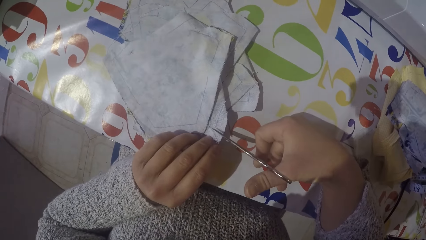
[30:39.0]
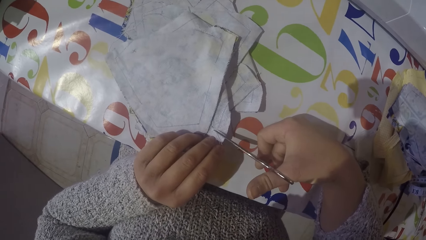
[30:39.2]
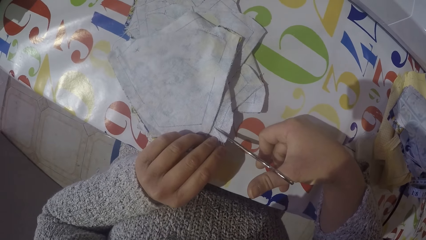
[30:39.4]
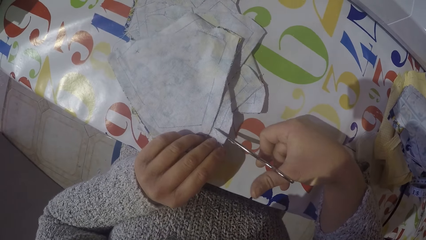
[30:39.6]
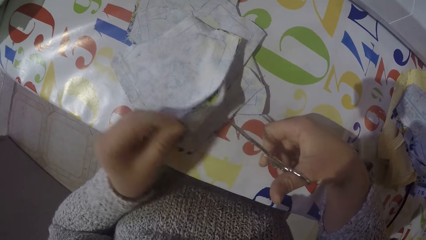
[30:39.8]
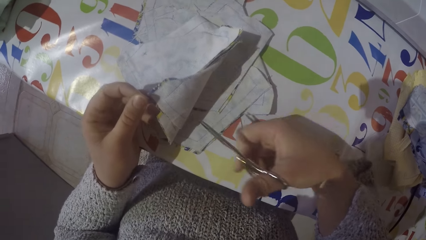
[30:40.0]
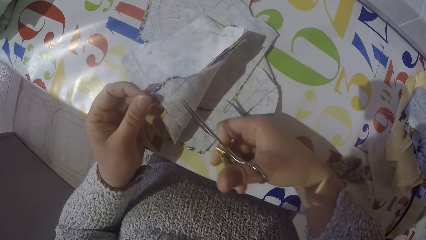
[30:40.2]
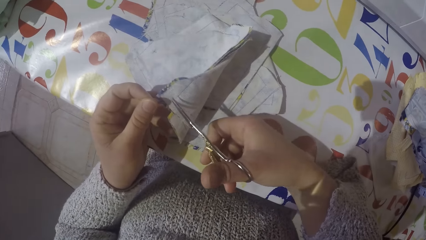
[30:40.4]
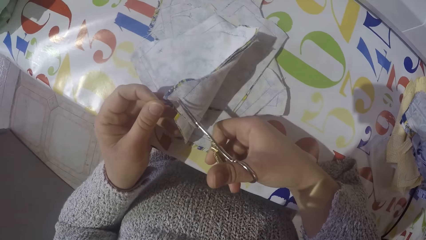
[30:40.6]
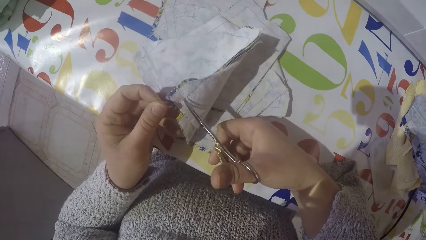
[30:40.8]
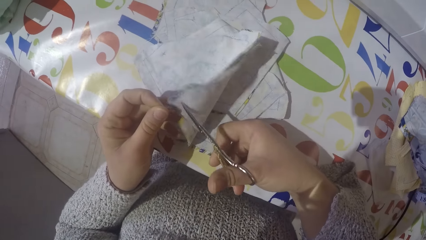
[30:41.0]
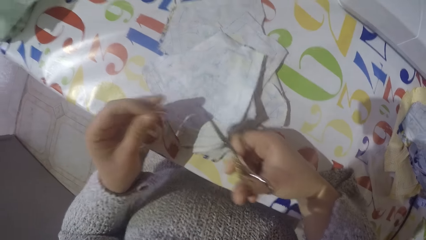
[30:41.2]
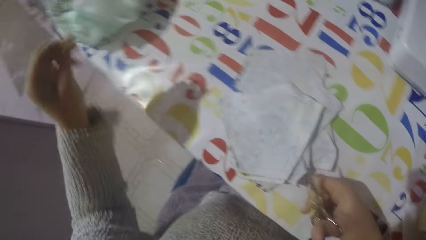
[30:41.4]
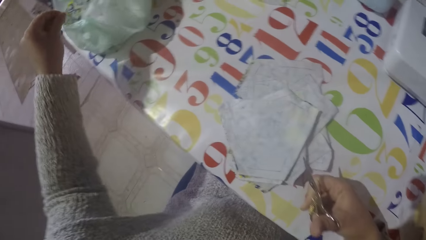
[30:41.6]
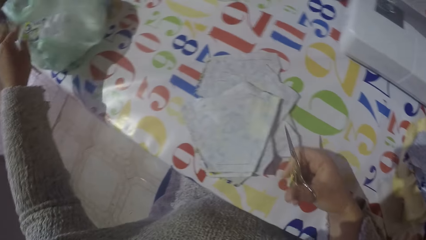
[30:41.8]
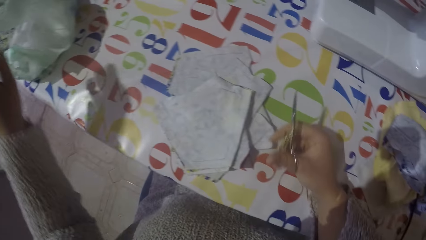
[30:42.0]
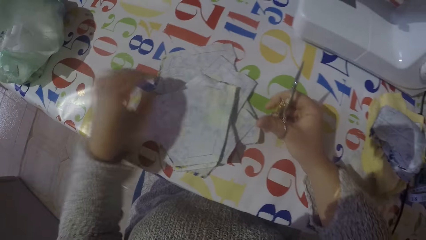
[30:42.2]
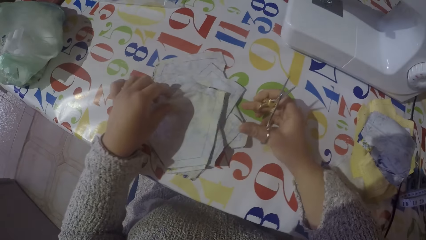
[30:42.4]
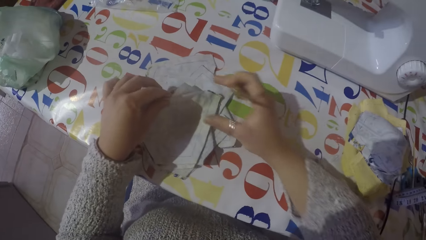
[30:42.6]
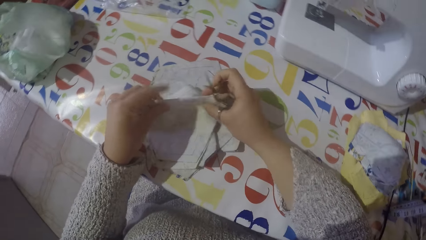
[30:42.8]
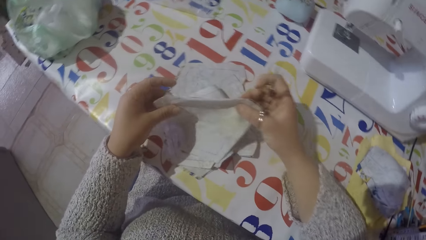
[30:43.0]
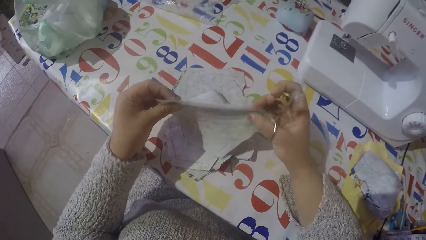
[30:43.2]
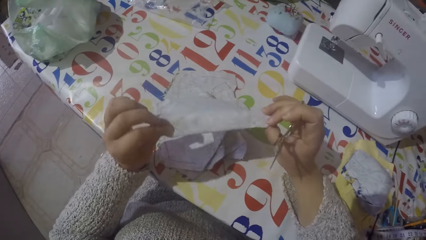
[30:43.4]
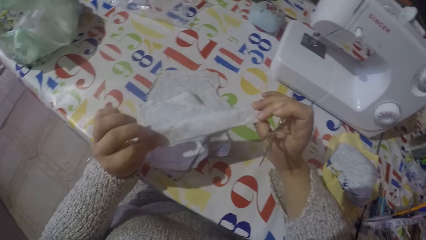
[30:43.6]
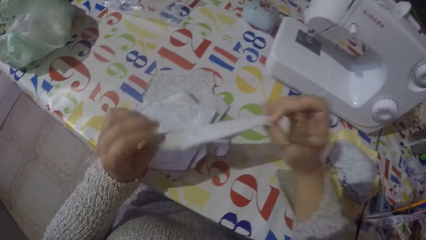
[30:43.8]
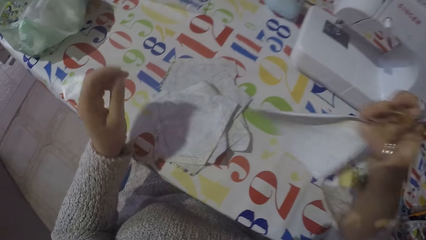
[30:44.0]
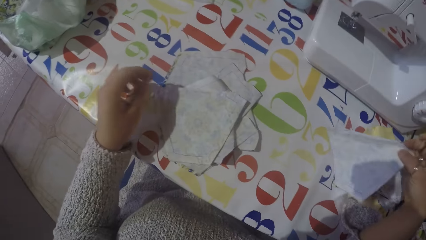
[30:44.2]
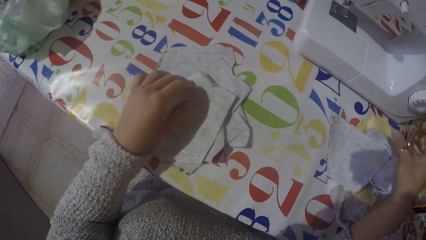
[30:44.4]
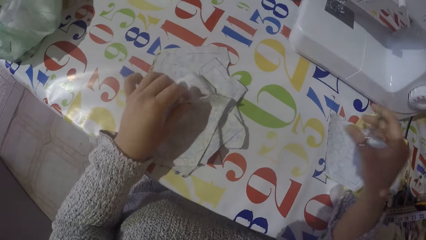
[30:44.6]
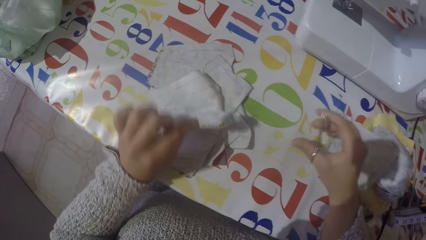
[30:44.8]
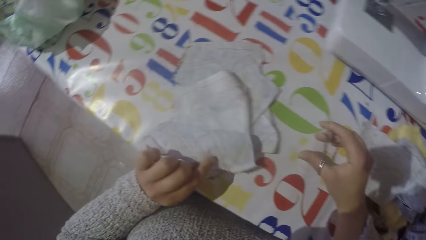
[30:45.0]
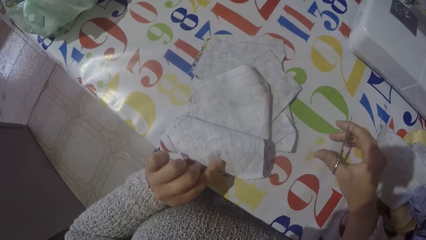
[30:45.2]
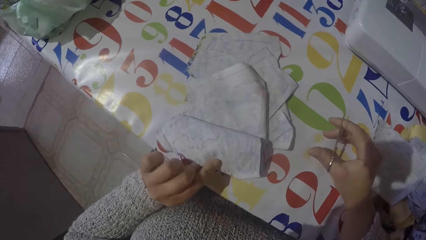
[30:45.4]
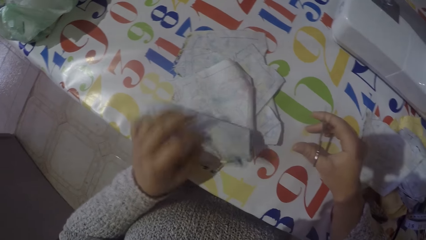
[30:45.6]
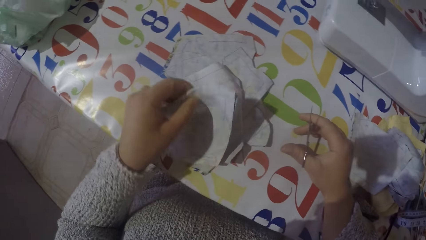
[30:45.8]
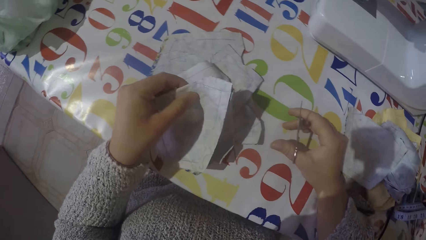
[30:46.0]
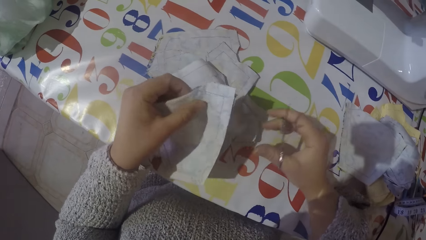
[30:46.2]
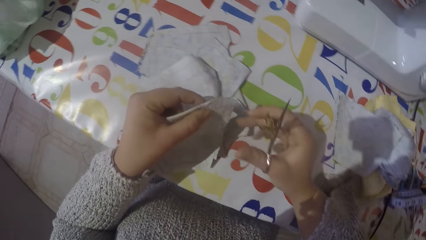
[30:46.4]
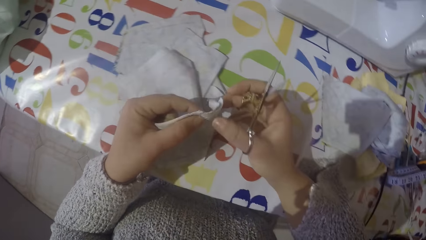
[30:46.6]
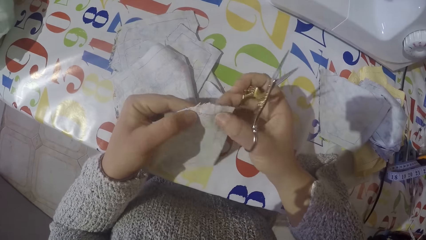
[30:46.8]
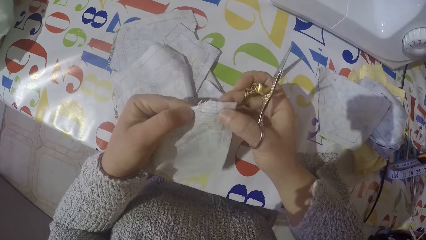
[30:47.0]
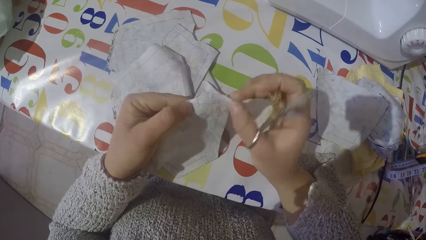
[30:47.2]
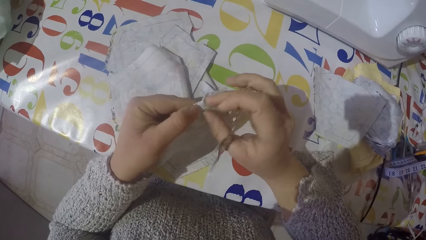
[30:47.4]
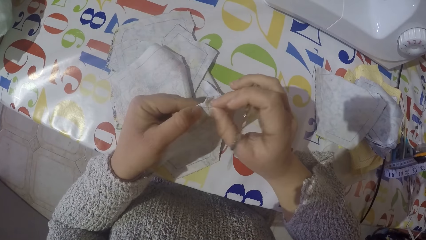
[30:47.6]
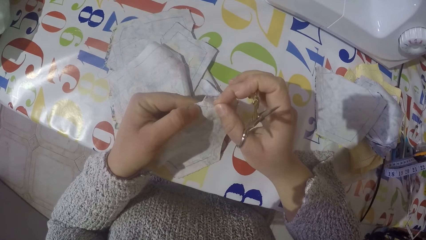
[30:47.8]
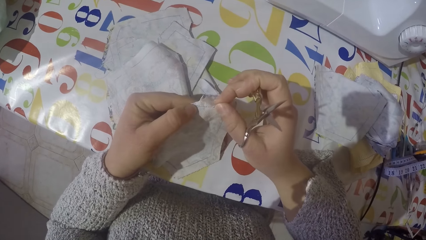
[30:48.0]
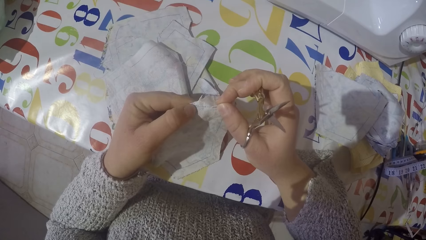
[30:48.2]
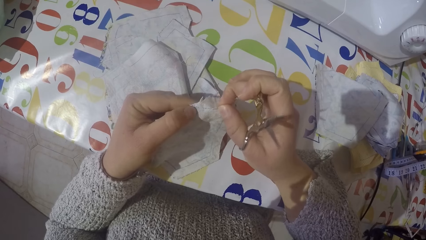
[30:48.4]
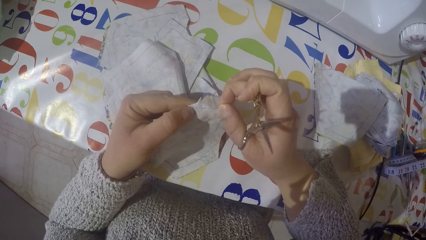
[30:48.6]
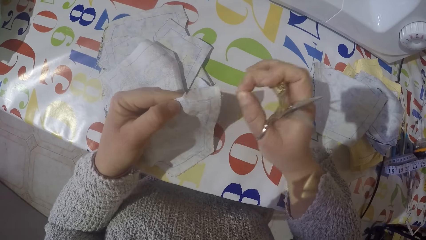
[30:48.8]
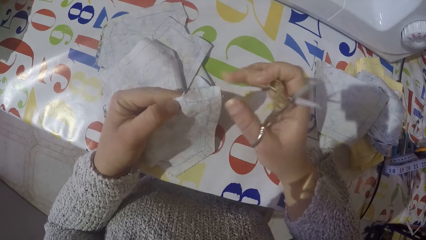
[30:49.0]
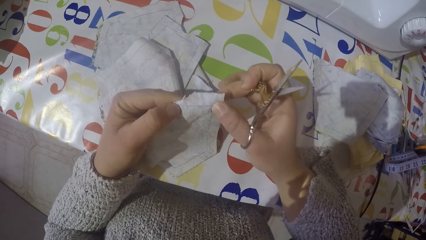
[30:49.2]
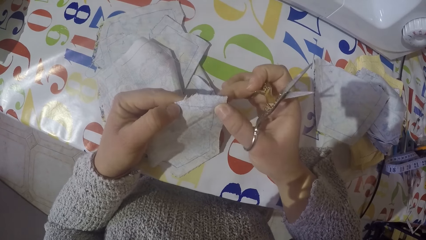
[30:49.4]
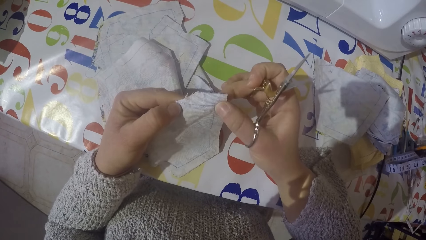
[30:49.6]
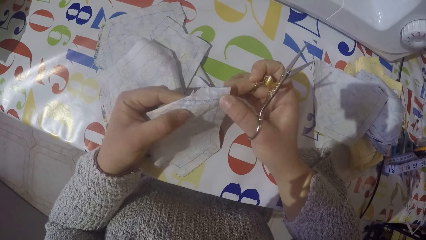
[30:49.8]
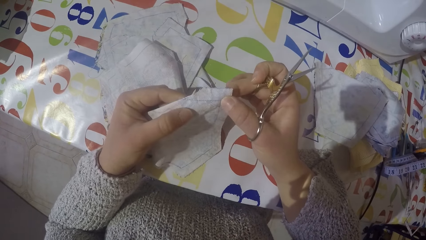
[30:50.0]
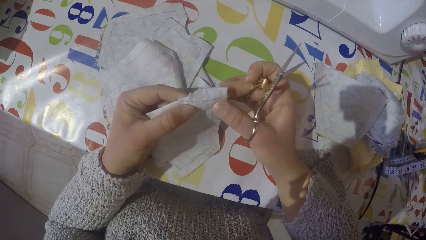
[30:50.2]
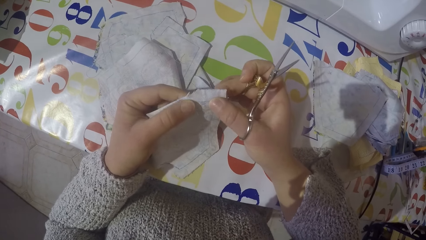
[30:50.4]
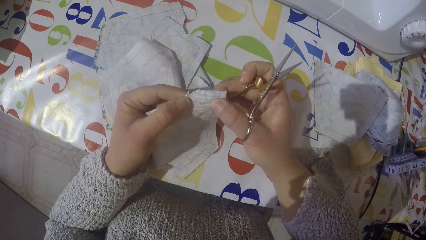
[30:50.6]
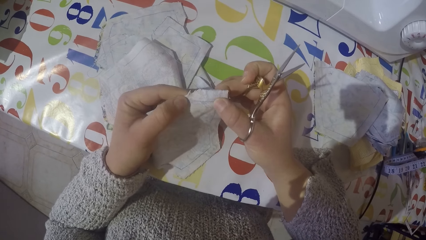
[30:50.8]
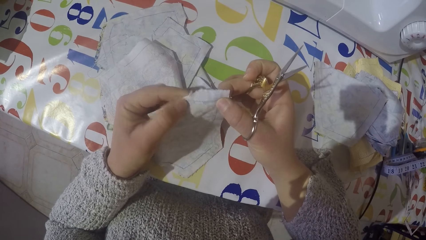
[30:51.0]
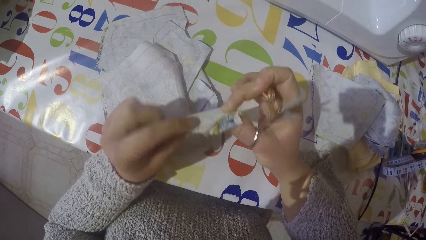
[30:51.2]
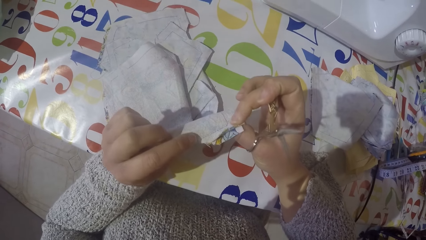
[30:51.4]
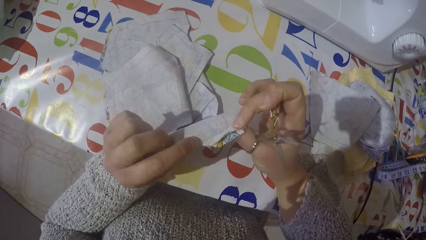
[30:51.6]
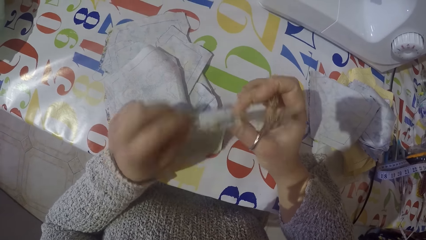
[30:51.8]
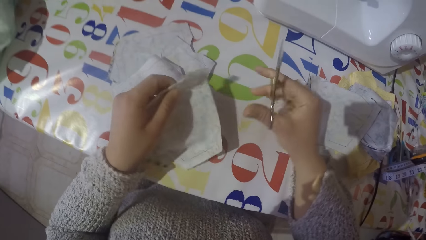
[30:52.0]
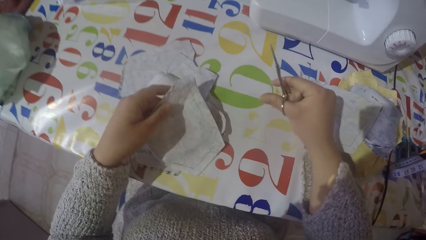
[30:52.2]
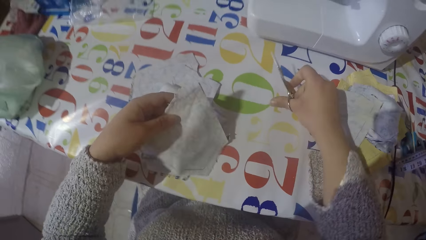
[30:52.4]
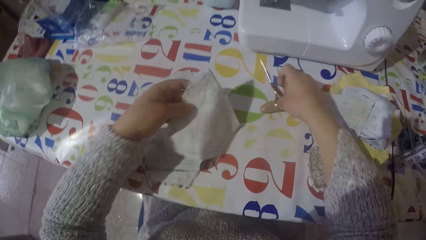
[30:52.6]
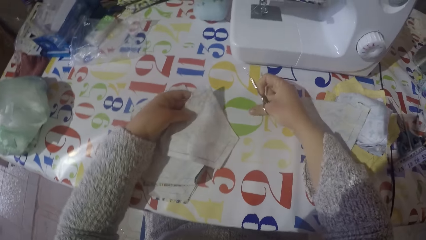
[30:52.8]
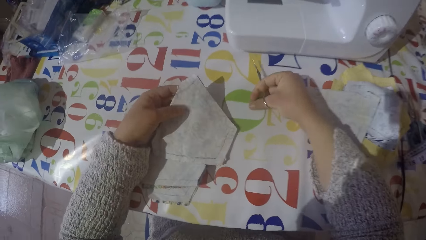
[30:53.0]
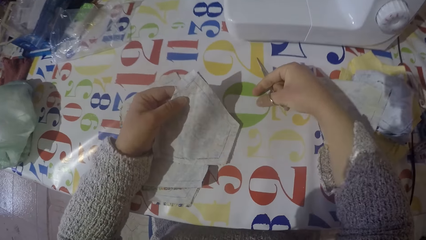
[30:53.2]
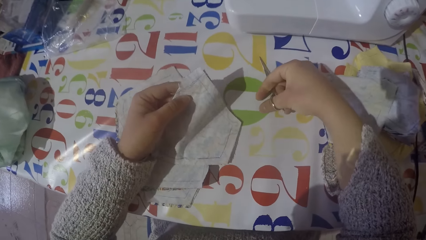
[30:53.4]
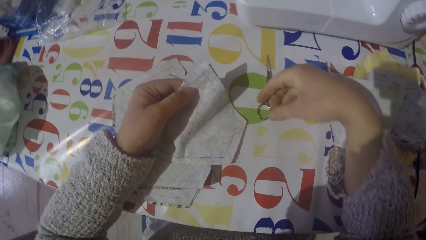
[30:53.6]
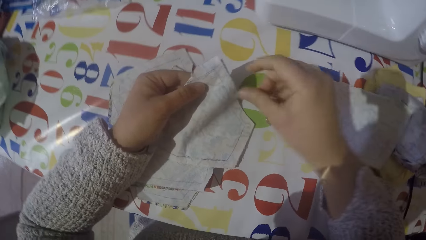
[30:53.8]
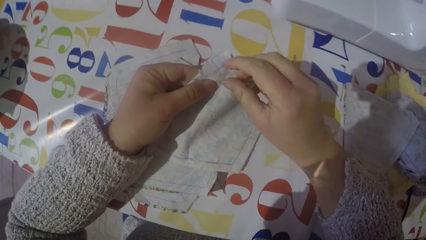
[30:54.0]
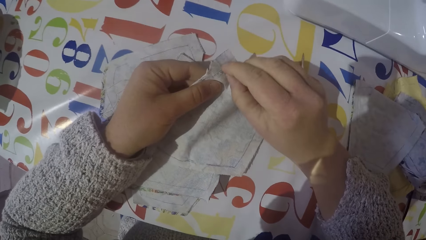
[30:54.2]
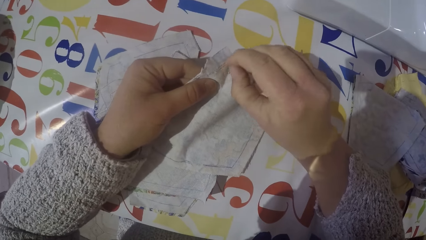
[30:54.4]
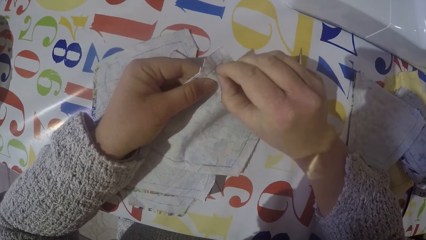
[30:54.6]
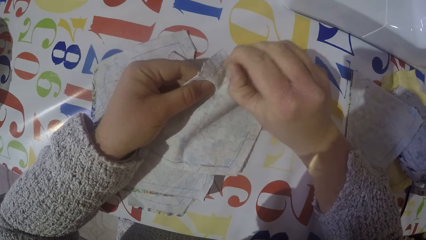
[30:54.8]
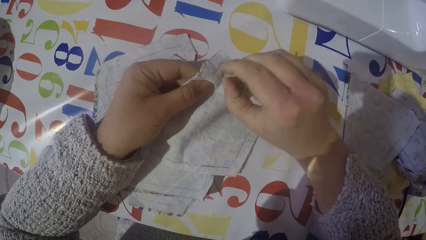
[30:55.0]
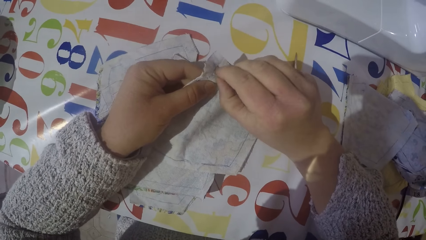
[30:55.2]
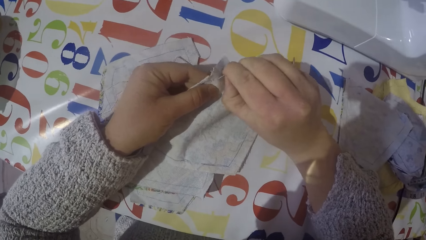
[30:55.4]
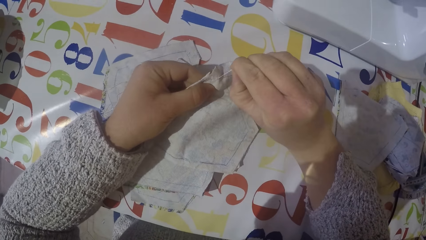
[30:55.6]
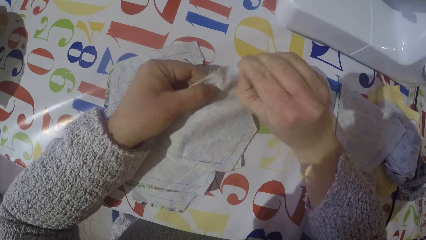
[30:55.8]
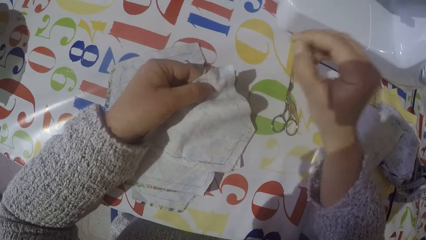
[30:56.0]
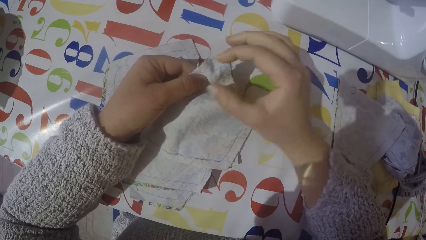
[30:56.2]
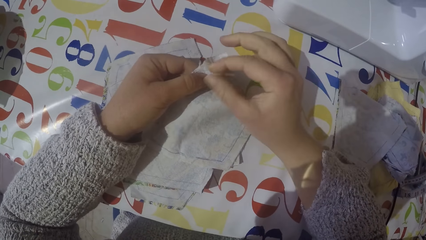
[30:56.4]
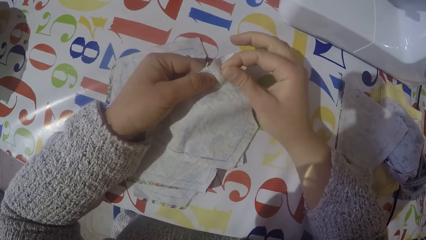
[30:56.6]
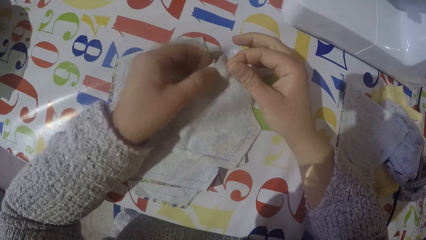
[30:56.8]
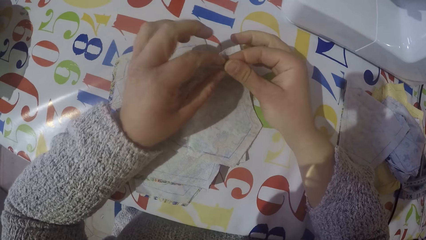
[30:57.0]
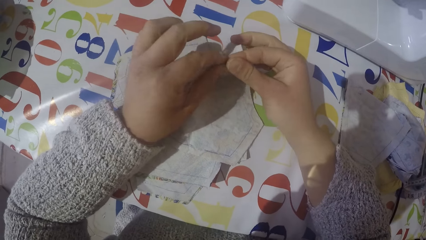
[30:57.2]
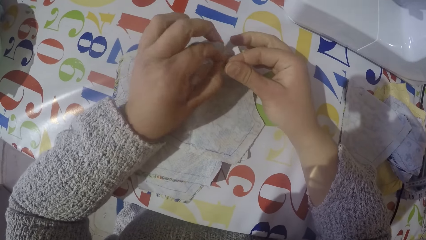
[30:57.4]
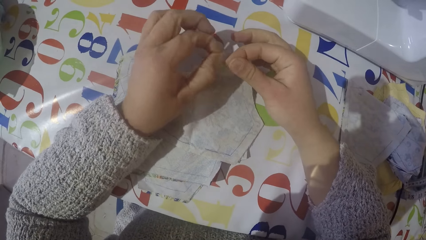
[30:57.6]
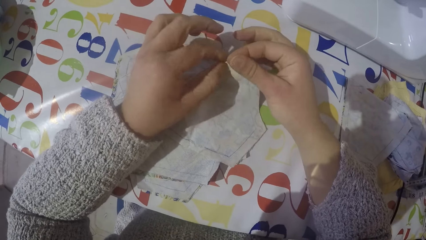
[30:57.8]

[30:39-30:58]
The camera wearer cuts the thread from the cloth with scissors. They put the sewing thread in the paper bag. They pick a piece of cloth from the table and look at the piece of cloth. They put the piece of cloth on the table with the rest. They look at another piece of cloth. They pick the clothes from the table. They pull the sewing thread. They remove the thread out of the cloth. They put the pair of scissors on the table. They pull the sewing thread. They remove the thread out of the cloth.
